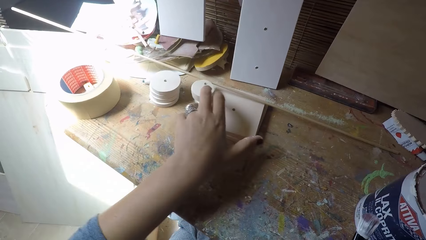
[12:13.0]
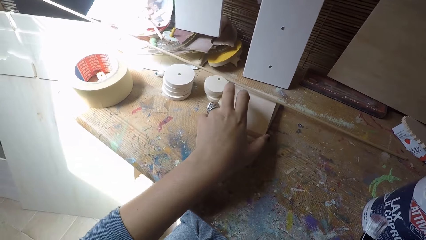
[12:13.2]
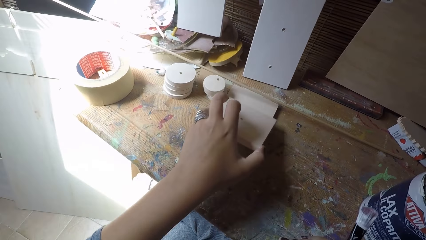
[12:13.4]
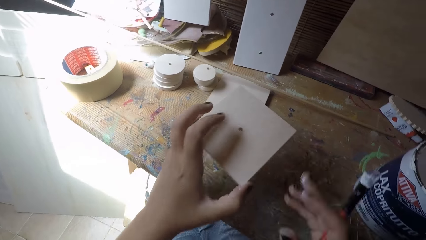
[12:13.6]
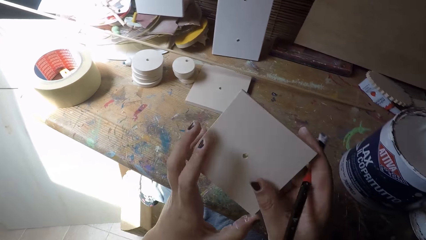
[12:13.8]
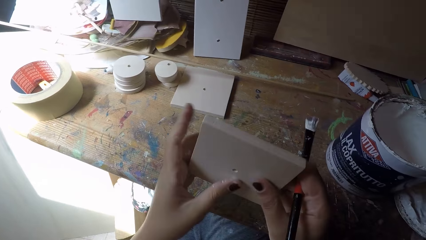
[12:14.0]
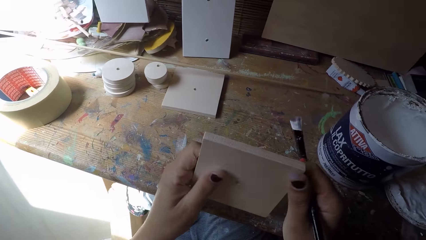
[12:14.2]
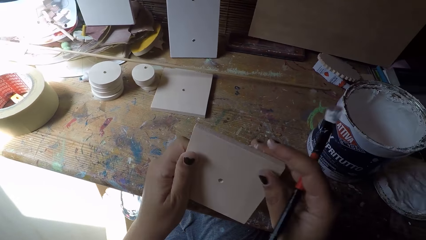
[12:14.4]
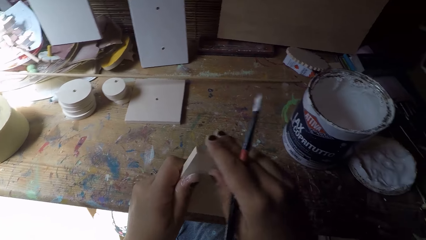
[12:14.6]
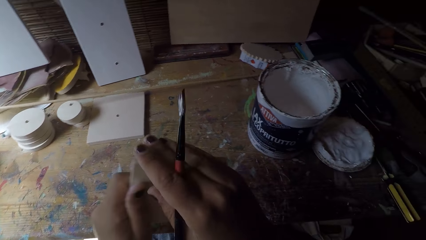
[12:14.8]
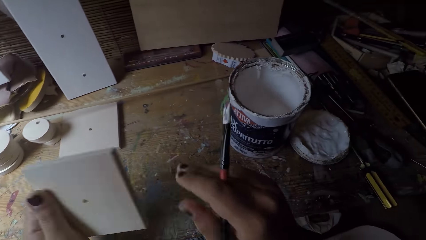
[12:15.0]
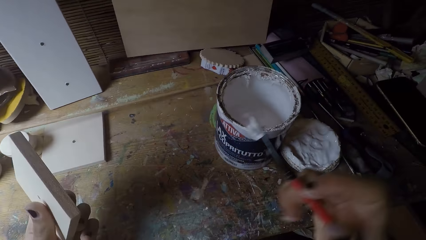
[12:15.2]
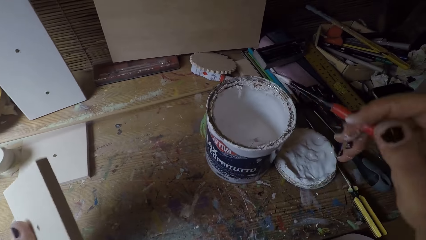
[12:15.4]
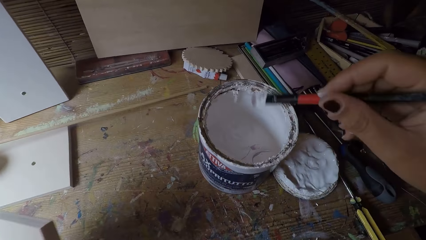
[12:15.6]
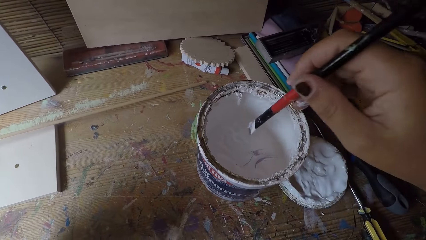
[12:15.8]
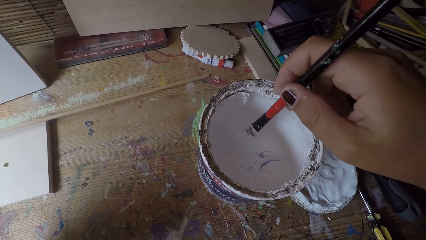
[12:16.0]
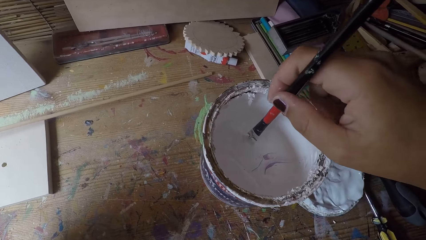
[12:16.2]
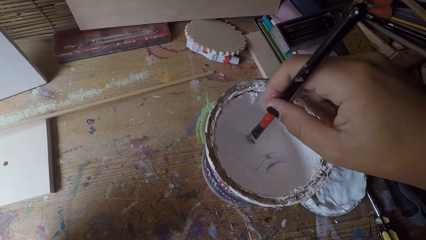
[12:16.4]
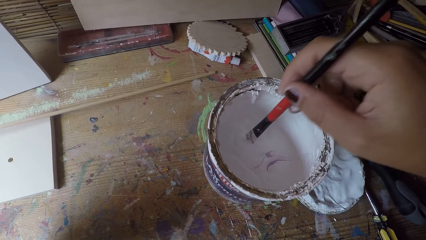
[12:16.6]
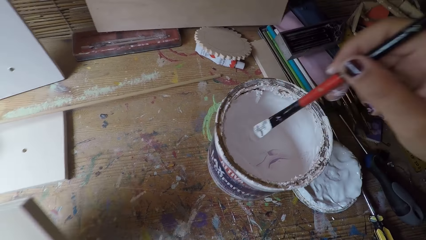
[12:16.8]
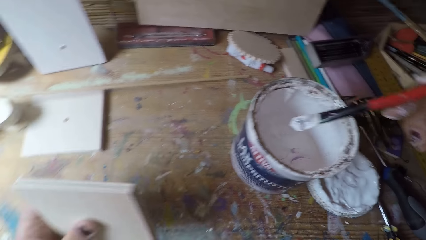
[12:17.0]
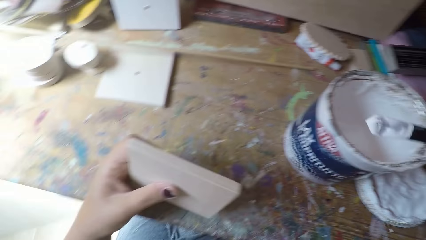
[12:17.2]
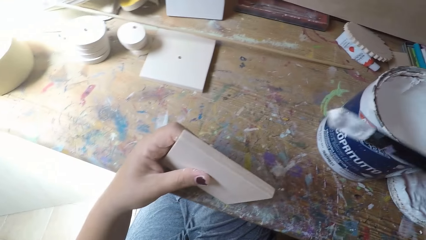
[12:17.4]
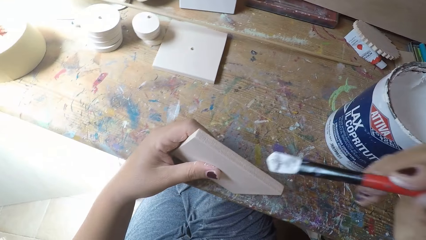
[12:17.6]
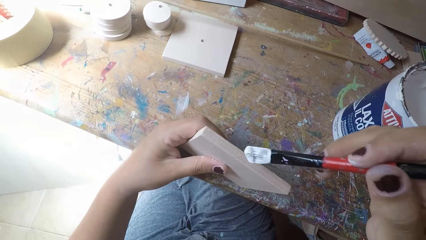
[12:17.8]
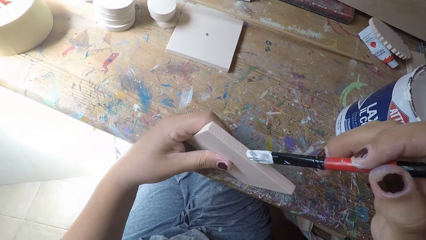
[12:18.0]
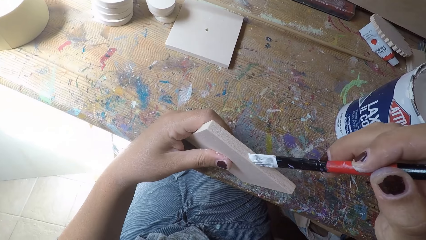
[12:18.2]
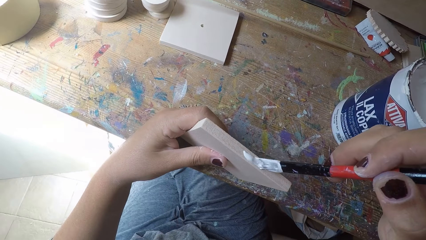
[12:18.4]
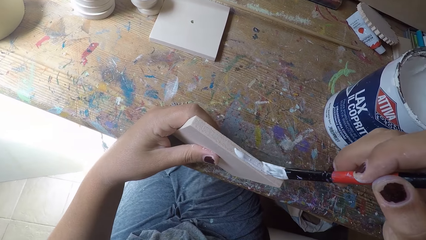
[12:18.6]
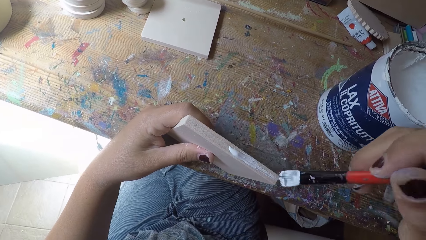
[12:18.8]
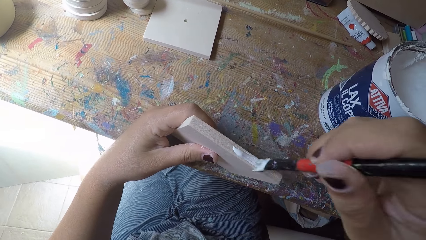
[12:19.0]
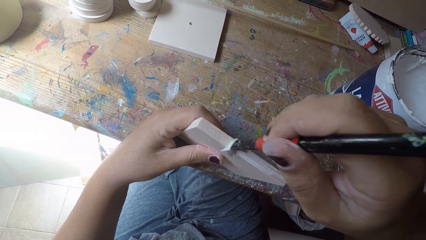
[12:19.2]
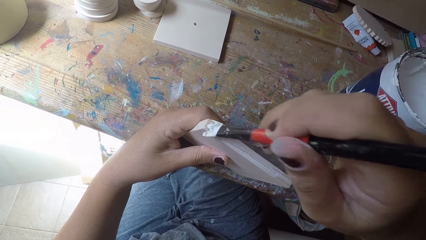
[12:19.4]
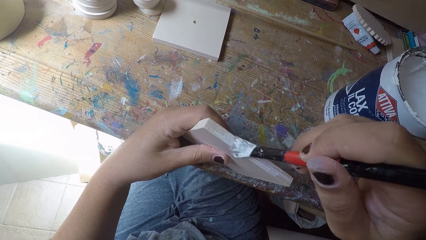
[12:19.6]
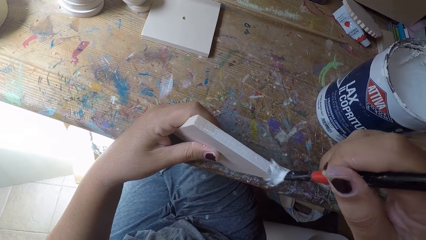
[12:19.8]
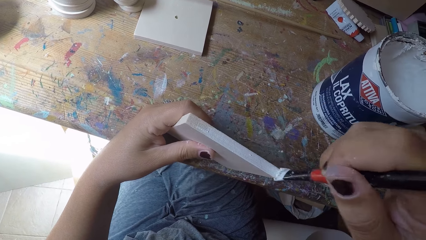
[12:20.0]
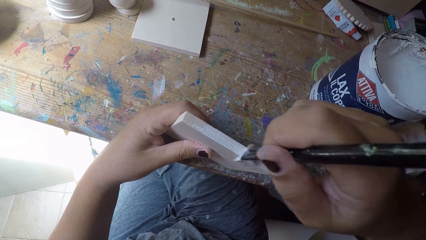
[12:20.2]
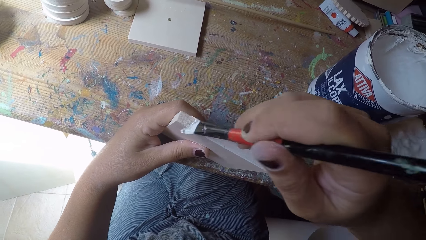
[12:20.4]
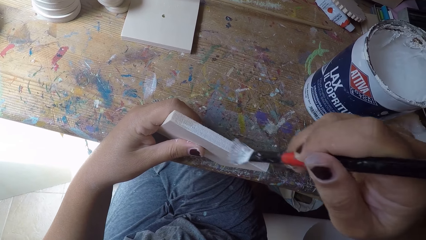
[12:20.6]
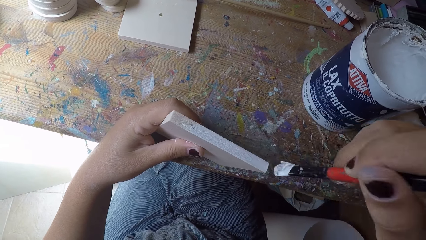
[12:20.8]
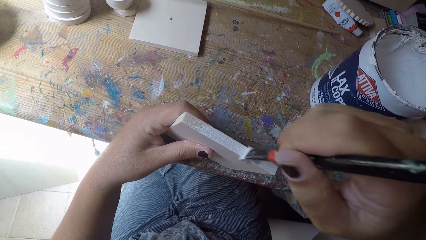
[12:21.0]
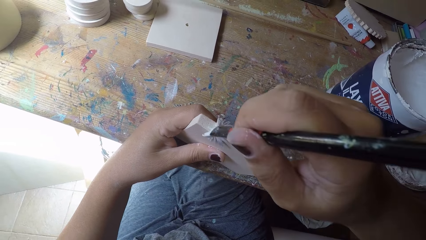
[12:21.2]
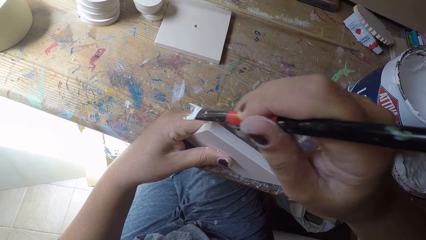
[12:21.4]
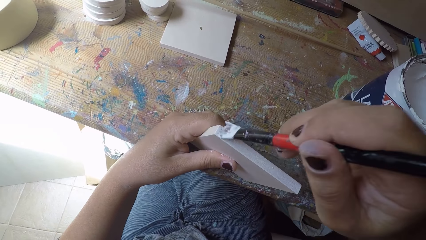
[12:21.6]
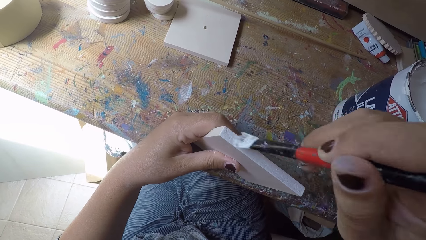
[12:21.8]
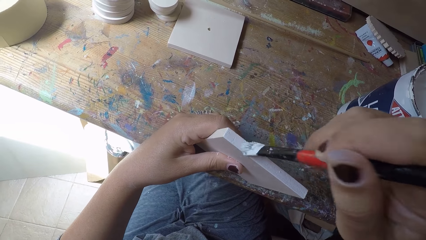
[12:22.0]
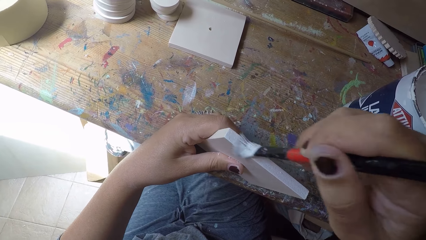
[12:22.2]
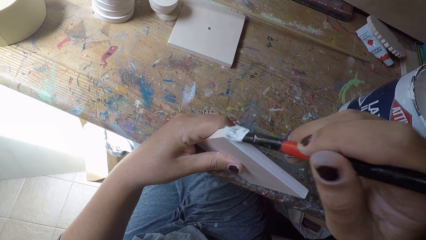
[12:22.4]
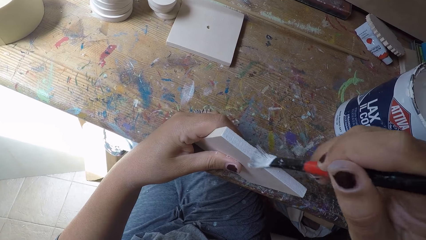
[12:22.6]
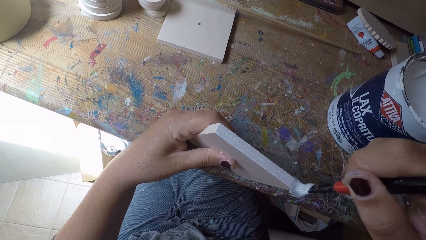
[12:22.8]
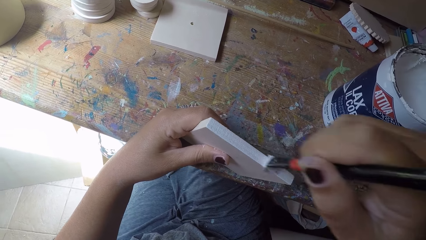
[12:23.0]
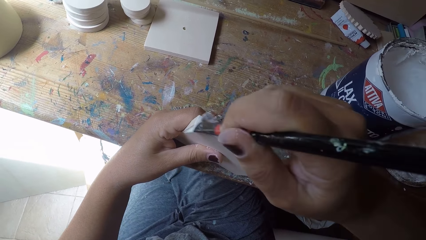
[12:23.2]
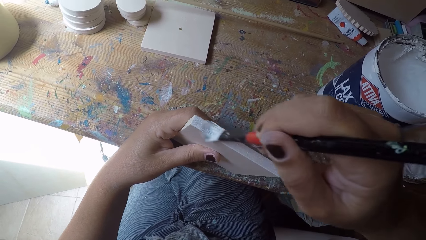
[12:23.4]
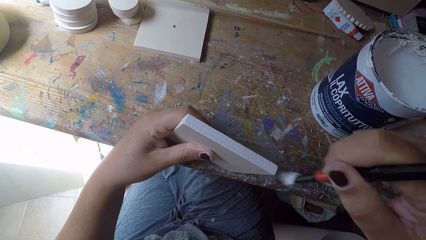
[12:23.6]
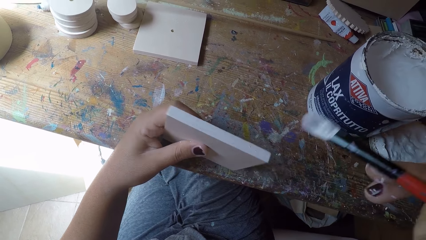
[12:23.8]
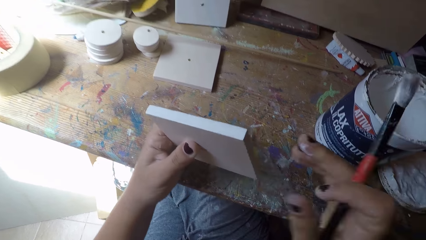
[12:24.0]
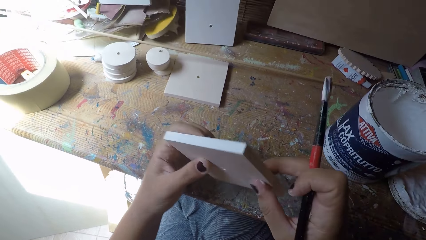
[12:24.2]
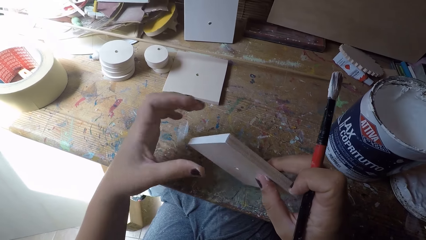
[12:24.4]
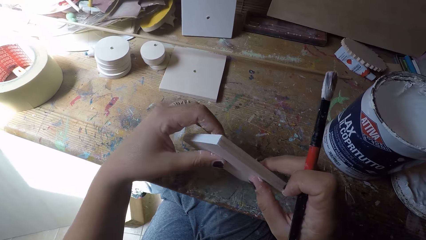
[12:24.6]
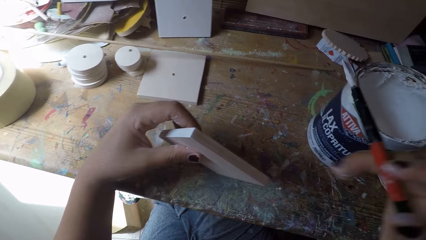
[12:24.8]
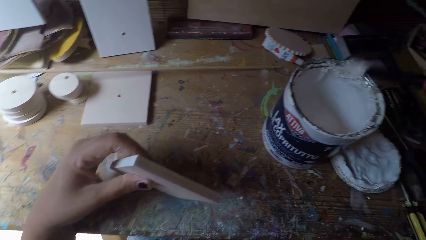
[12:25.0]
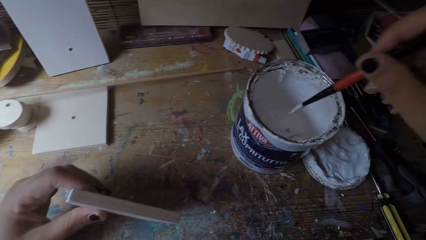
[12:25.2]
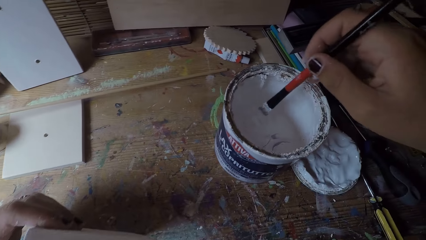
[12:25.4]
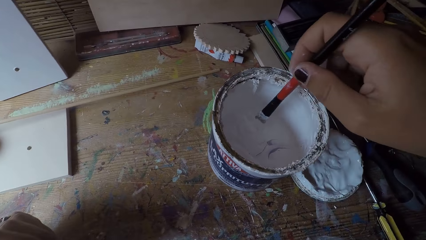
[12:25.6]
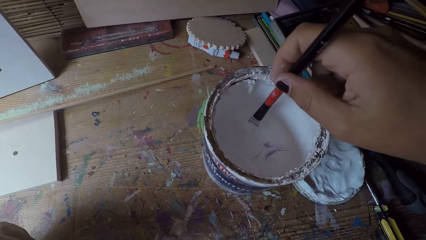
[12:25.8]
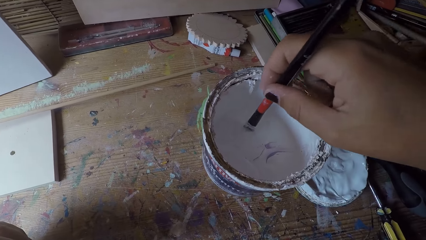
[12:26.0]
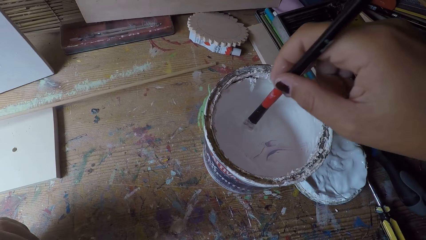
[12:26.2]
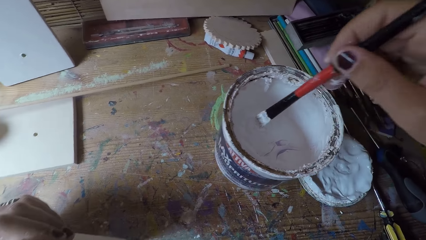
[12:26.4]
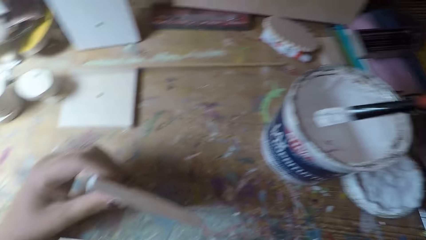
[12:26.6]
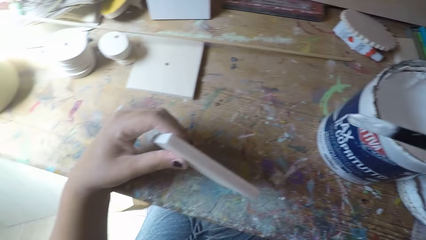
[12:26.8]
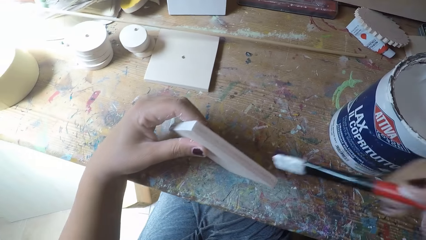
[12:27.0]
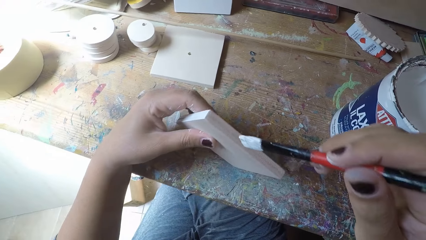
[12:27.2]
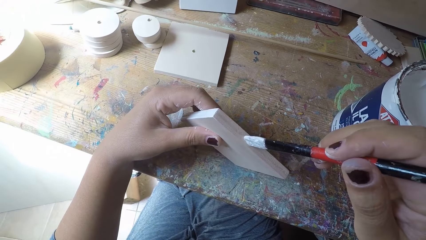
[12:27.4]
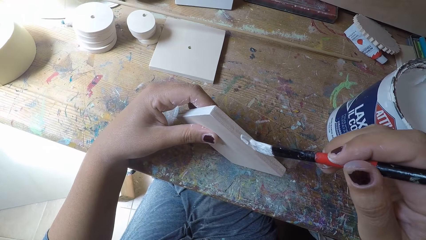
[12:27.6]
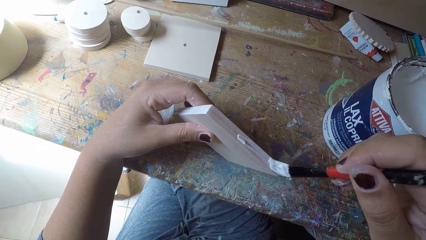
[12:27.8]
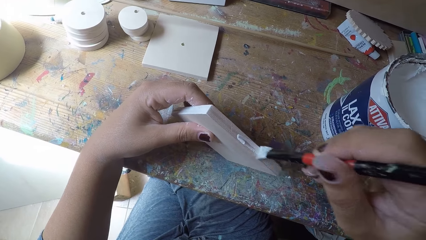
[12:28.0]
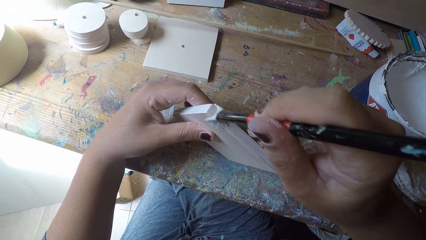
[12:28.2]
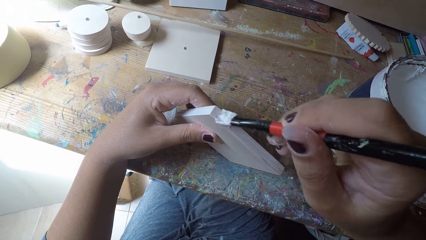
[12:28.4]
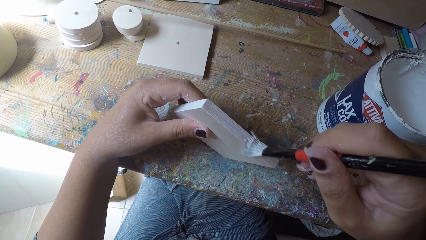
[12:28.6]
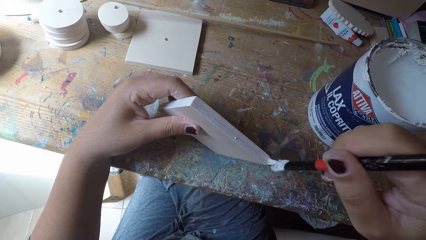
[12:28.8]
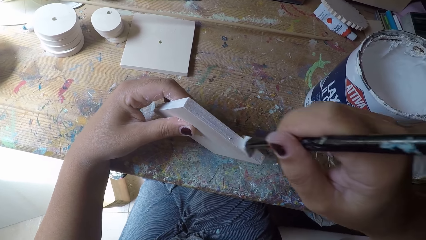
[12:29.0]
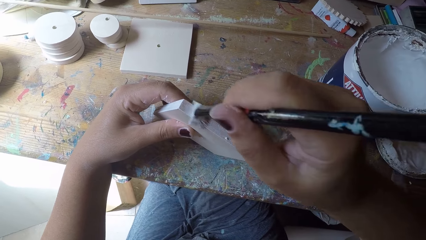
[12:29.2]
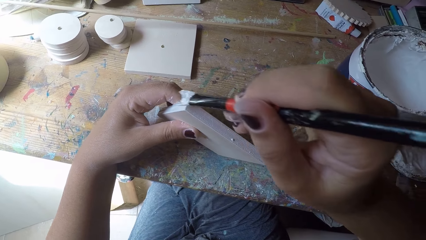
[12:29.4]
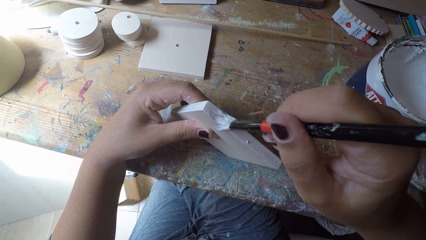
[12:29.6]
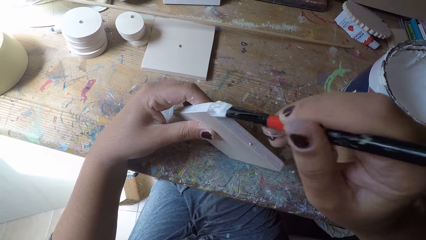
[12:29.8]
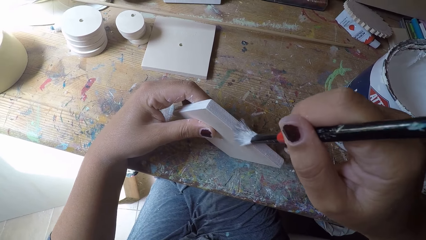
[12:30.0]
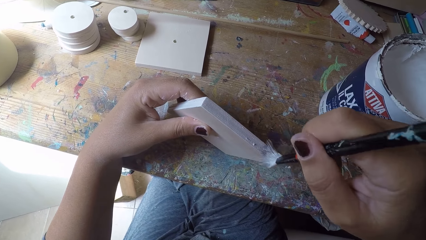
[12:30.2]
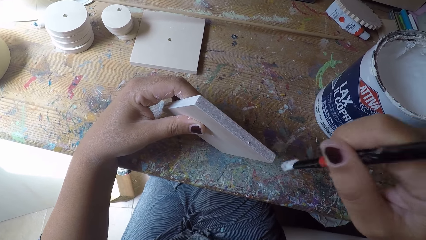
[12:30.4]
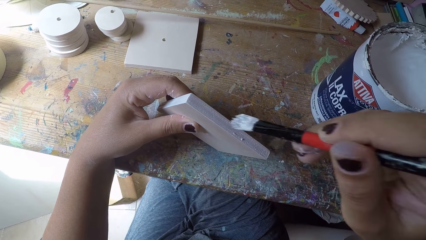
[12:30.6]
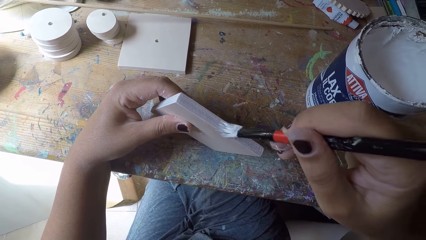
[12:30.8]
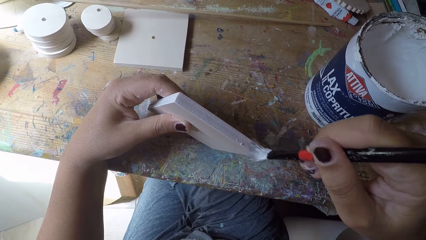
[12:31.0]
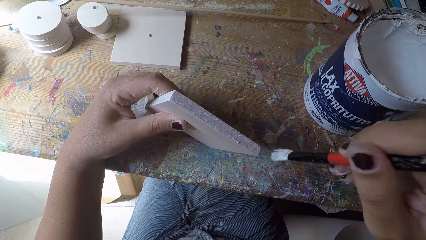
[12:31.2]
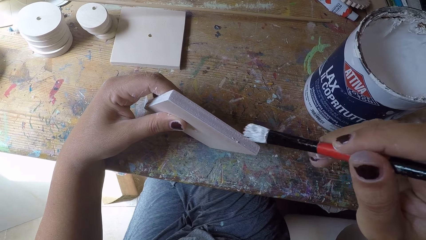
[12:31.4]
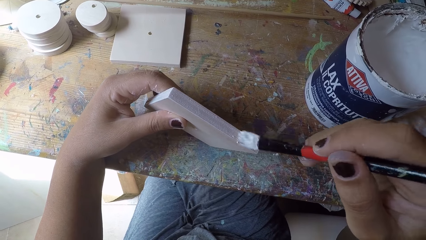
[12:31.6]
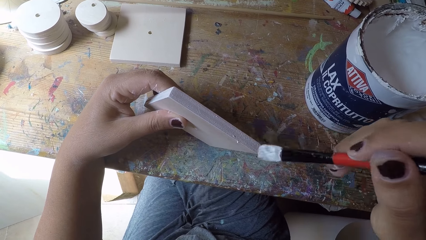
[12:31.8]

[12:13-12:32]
The camera wearer picks up a square wooden plank or fiberboard with his left hand from the table. He holds the wooden plank with both hands and wipes the wooden plank. He dips the paintbrush in his right hand into the paint can. He paints the wooden plank with the paintbrush in his right hand. He adjusts the wooden plank. He passes the wooden plank from his right hand to his left hand. He dips the paintbrush in his right hand into the paint can. He paints the wooden plank with the paintbrush in his right hand.
